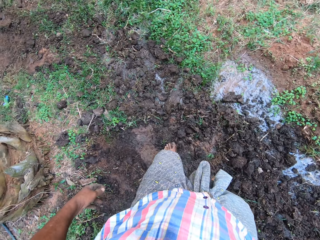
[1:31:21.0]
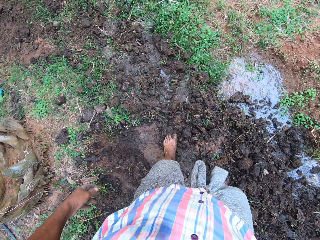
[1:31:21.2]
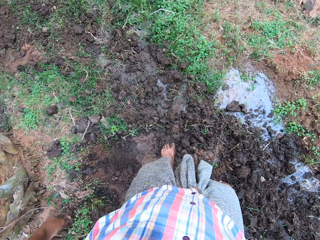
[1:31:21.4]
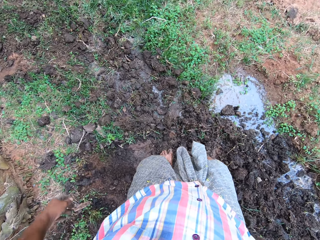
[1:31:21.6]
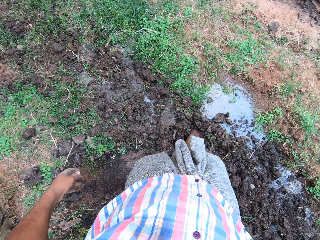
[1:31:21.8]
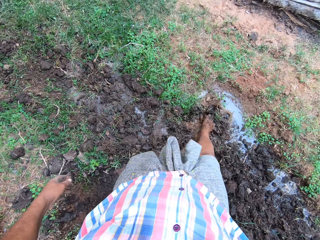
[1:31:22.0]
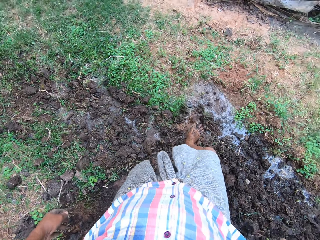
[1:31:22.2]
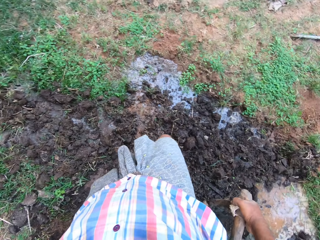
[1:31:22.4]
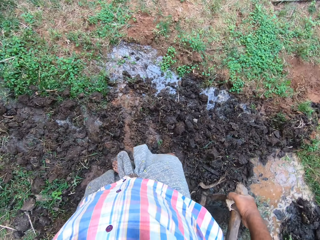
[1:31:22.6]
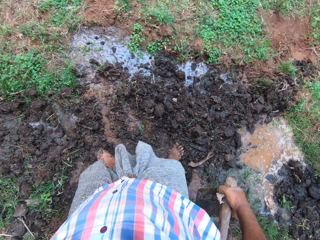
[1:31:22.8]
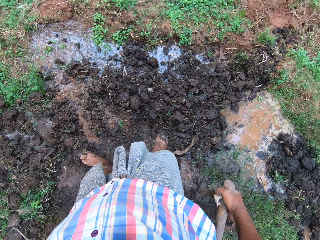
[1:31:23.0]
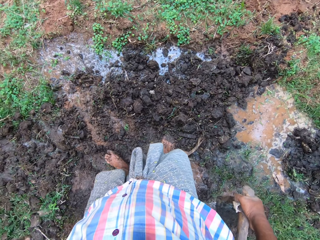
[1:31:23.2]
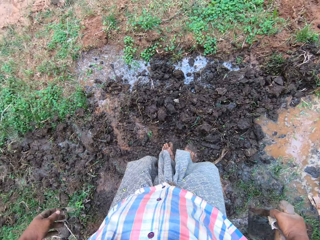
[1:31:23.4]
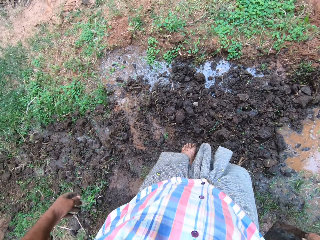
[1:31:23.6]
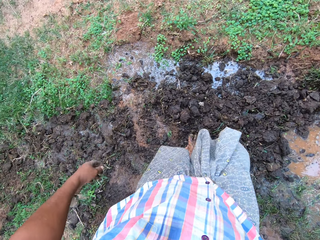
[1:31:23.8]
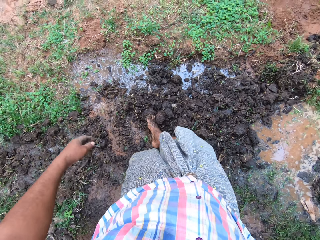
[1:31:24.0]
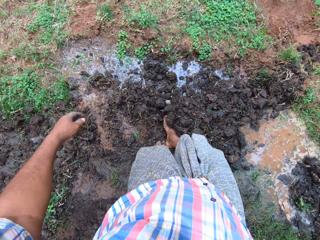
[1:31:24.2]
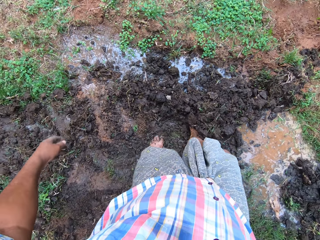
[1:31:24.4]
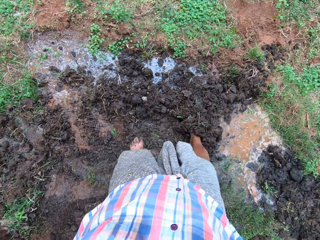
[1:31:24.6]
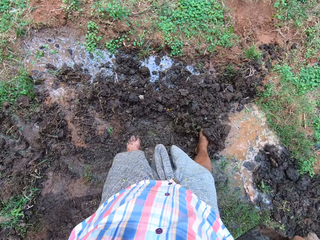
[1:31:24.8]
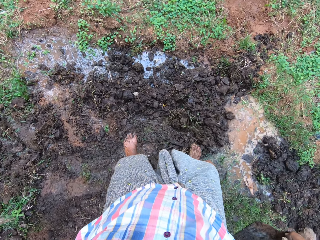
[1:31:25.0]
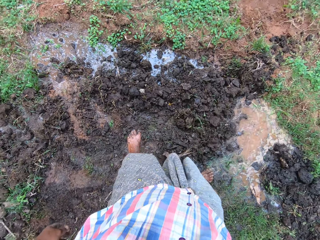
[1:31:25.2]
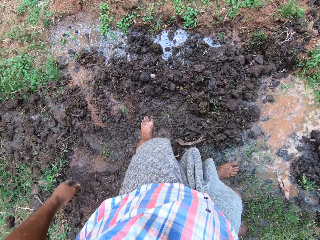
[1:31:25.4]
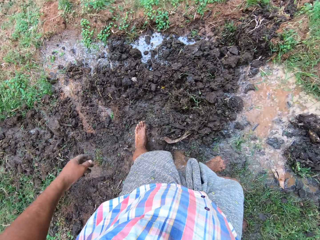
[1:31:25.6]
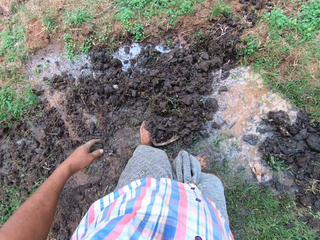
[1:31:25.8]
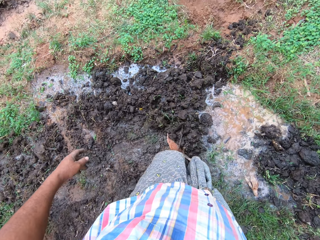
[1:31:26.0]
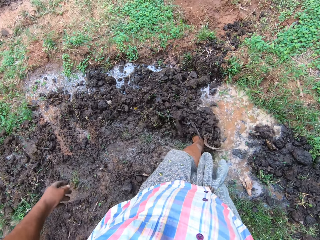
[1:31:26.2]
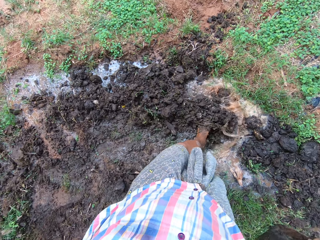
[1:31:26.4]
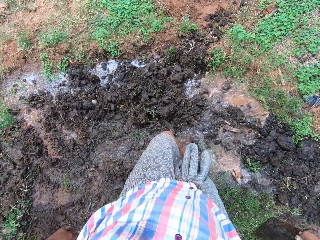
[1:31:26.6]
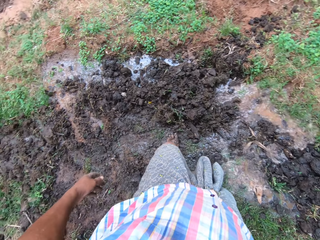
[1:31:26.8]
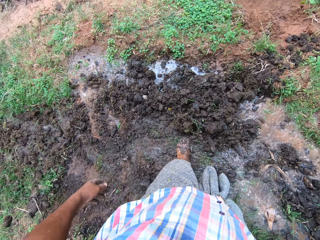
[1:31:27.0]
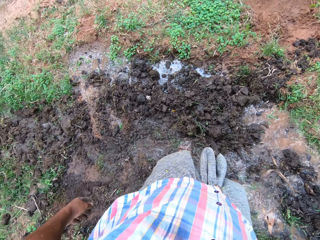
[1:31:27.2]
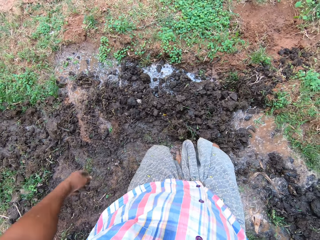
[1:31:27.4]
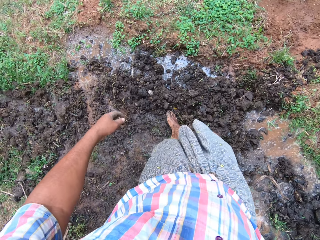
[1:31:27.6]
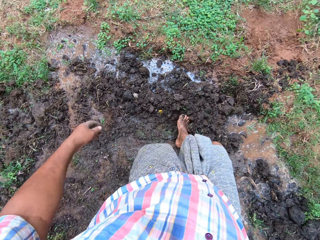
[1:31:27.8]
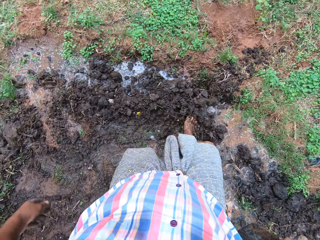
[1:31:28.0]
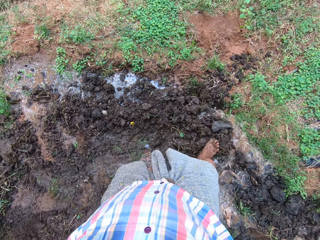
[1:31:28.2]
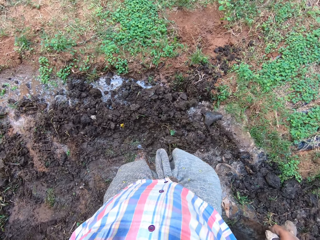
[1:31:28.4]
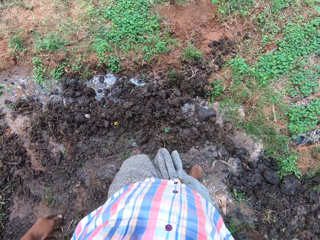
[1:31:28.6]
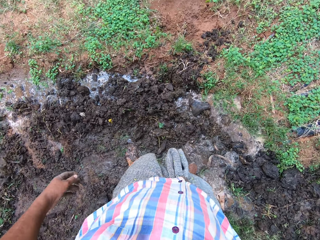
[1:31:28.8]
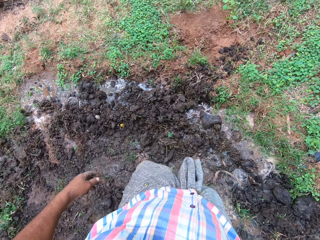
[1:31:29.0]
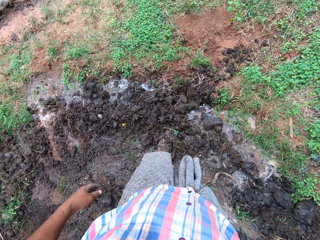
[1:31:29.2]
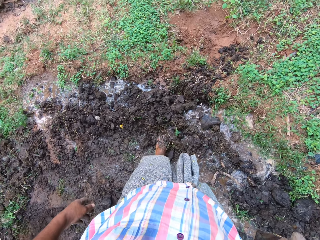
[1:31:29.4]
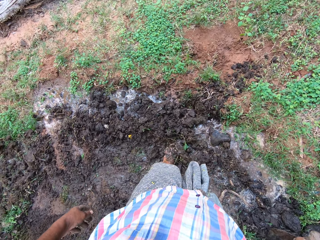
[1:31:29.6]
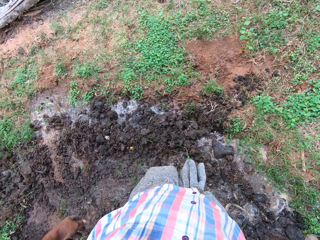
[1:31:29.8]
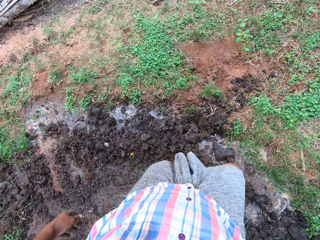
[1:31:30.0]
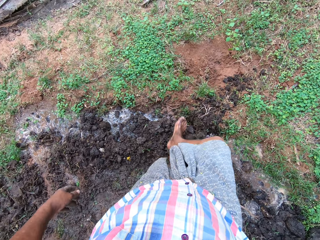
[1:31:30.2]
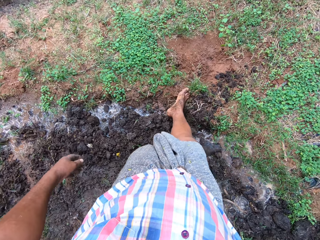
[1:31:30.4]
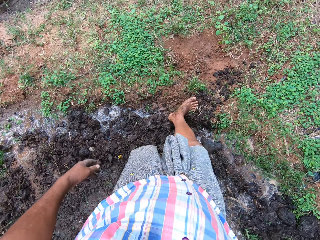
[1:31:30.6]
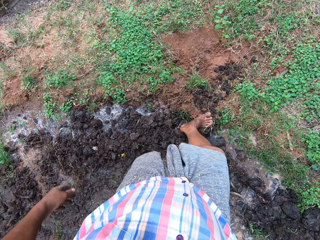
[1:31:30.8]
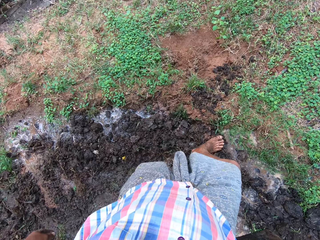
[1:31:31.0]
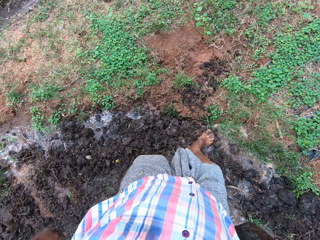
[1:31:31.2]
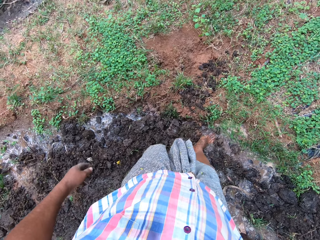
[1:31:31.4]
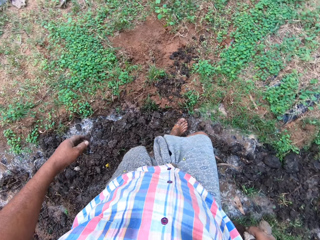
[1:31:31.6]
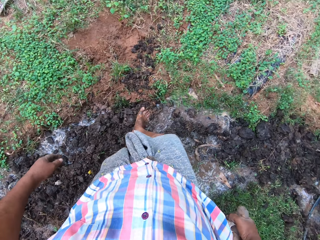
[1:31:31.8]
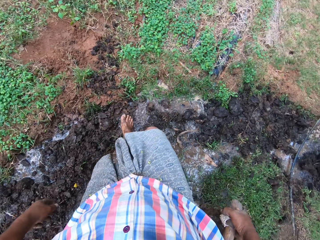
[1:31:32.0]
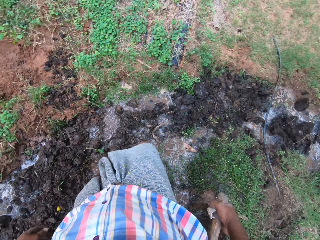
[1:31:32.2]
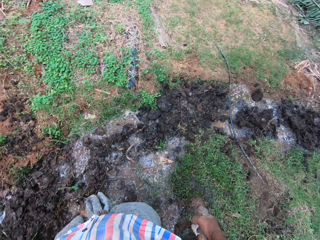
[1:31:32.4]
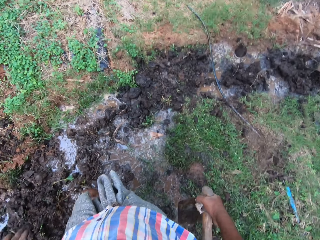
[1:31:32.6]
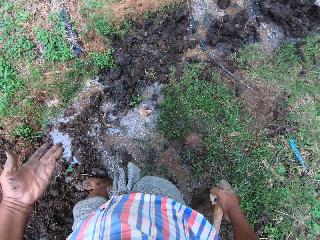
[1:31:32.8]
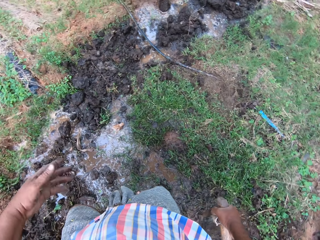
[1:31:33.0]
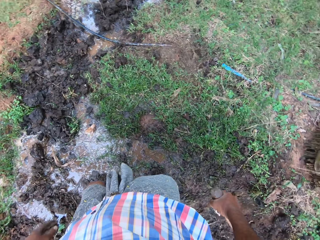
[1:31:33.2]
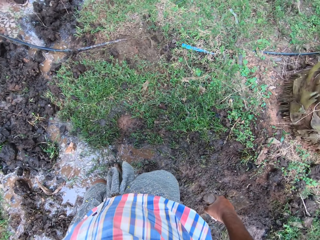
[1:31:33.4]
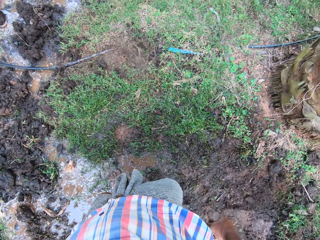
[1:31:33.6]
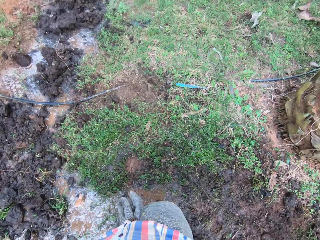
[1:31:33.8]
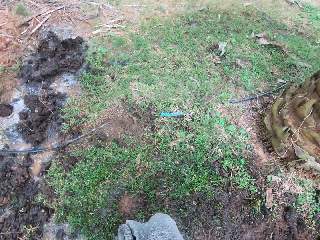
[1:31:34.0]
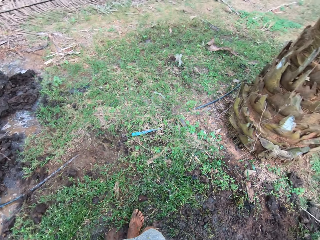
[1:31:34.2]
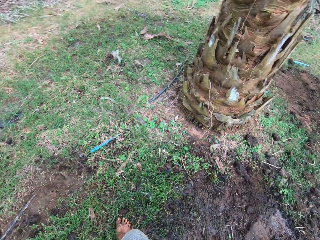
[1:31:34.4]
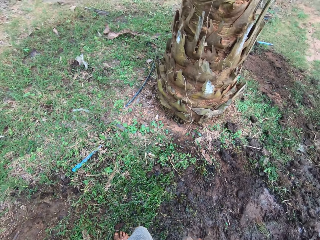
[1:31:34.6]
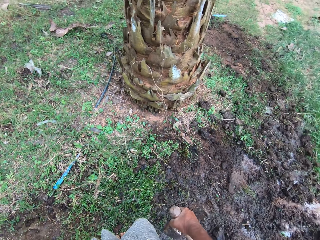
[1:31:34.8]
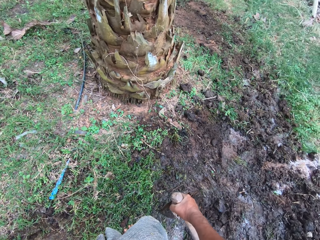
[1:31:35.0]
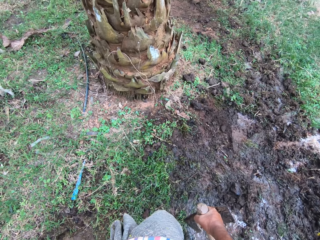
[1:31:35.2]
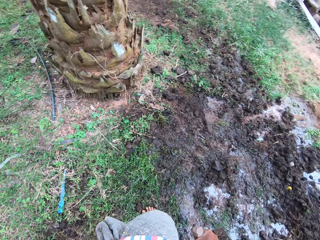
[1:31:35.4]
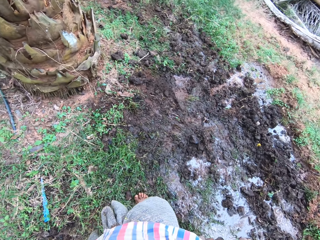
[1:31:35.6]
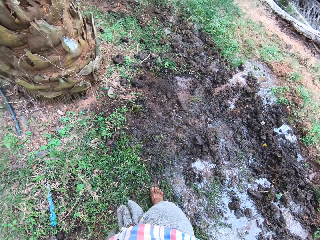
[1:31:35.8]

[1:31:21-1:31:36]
The camera wearer whispers. They move a hand.

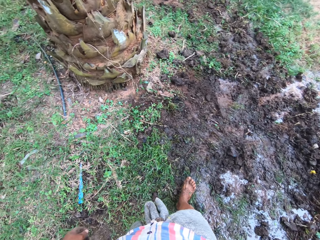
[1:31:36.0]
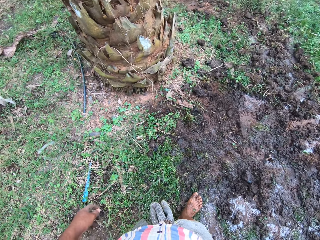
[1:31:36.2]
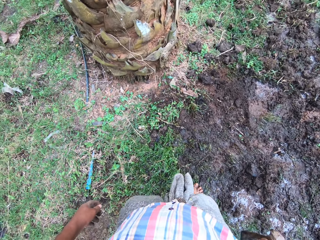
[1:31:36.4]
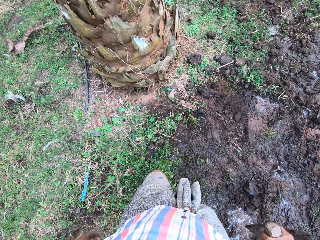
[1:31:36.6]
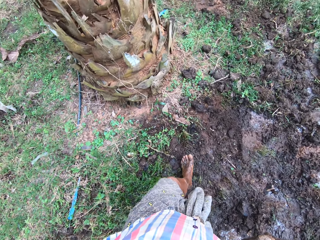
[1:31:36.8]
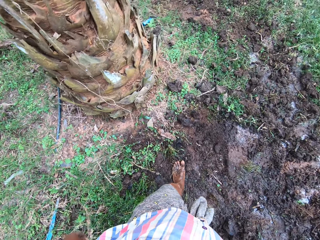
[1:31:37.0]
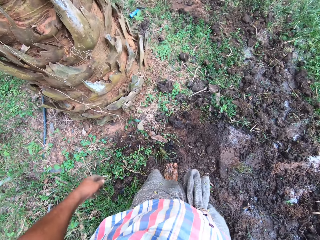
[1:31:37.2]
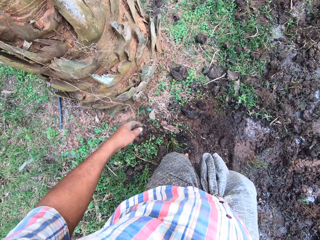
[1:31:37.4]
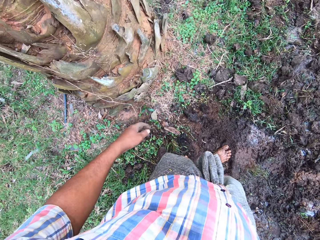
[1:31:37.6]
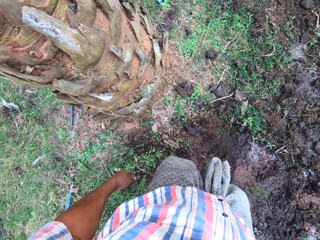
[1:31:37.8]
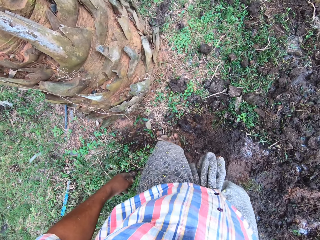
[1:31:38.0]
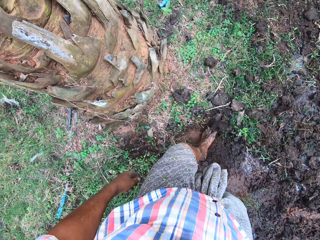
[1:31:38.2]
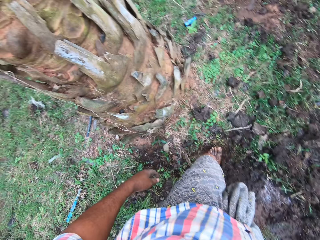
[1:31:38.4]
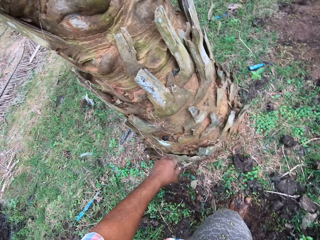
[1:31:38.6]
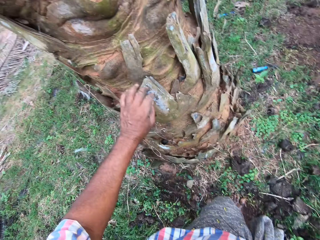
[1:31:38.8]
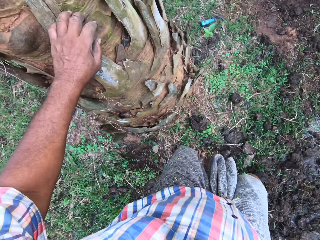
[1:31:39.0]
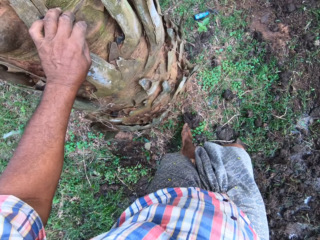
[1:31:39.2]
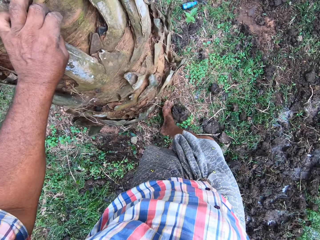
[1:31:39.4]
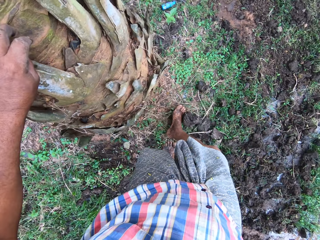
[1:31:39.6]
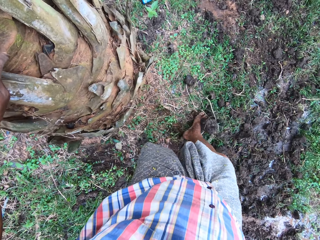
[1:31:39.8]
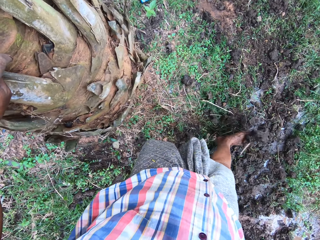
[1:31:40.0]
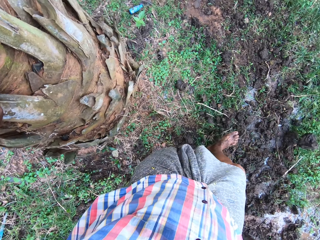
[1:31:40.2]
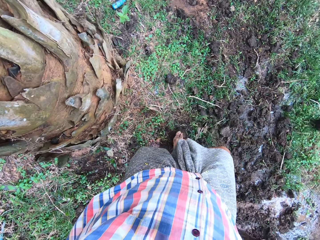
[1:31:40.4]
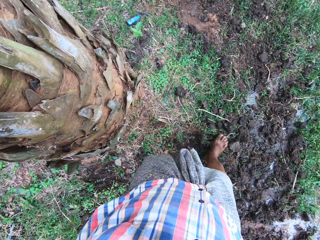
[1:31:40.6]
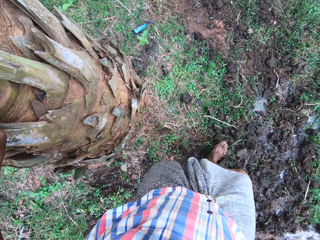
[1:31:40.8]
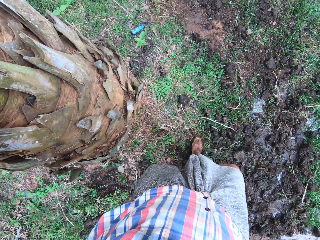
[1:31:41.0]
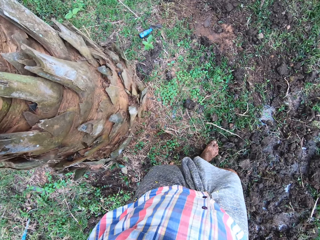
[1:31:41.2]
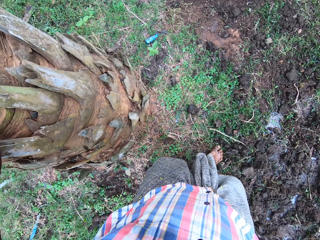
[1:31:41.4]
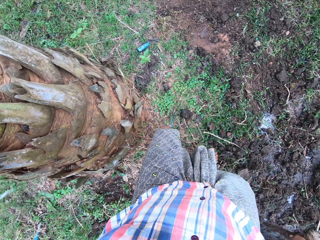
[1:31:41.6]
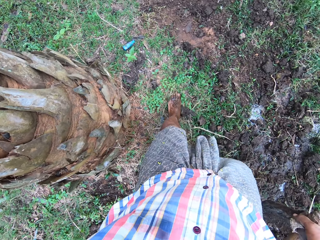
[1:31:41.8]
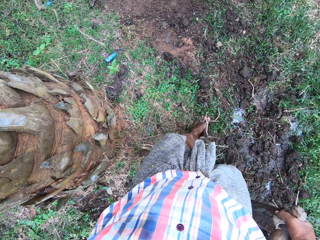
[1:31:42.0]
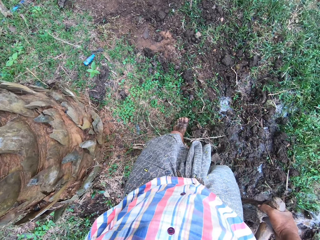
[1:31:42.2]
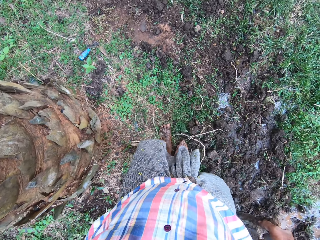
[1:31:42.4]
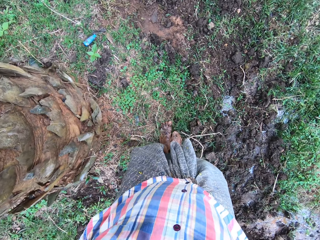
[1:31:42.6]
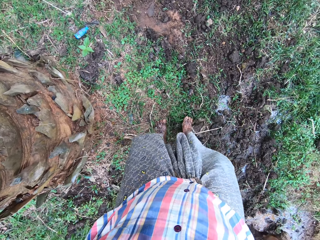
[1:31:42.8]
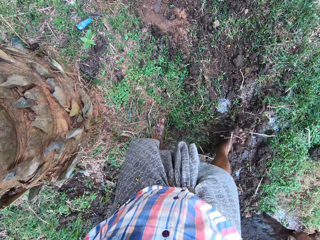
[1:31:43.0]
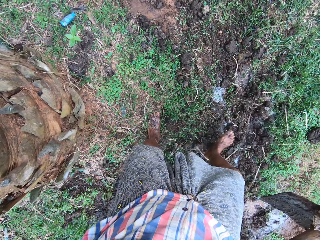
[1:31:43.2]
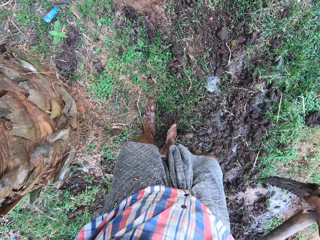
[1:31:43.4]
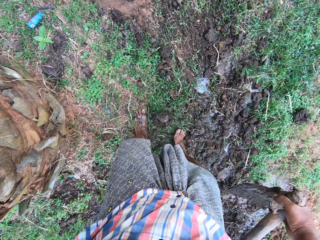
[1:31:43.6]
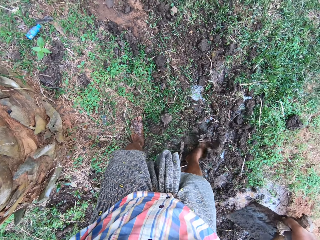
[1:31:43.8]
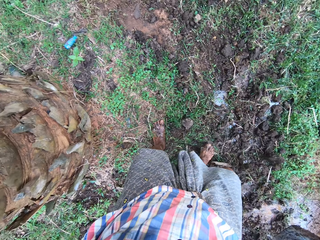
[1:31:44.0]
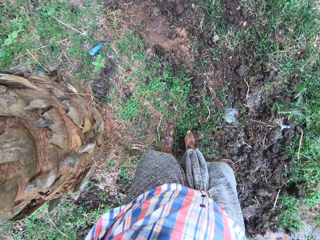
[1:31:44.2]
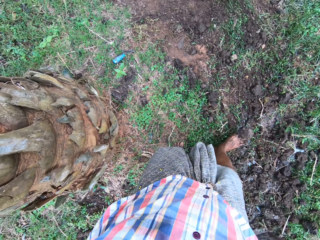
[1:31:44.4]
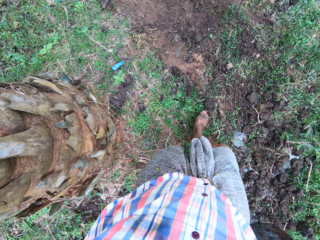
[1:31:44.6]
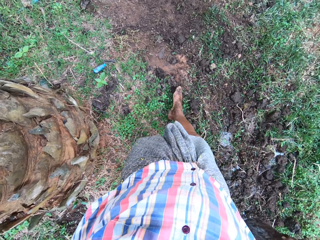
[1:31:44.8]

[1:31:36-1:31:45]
The camera wearer kicks soil with a leg. They put a hand on a tree. They move the soil with a leg. They move the soil with the other leg. They move the soil with a leg.
